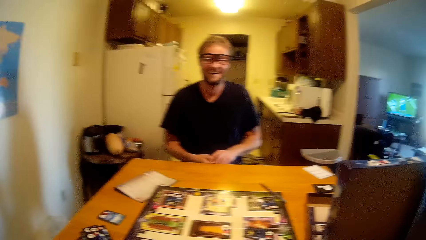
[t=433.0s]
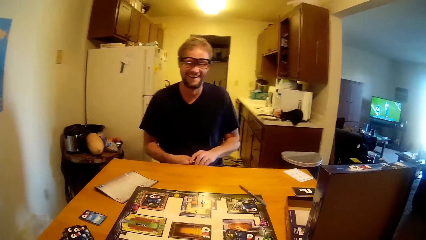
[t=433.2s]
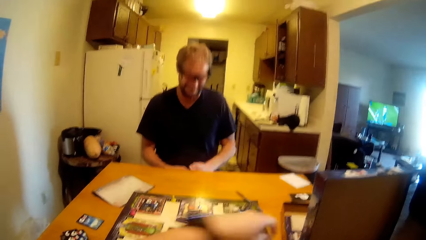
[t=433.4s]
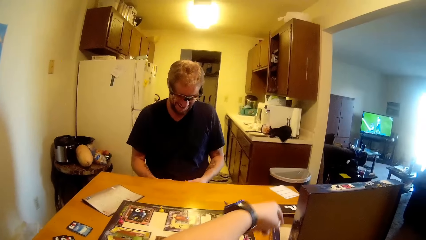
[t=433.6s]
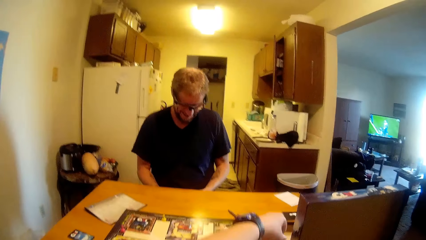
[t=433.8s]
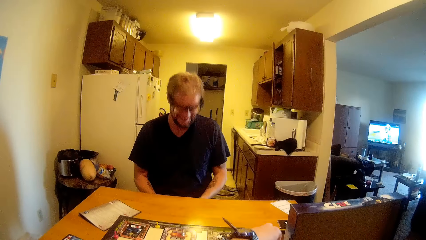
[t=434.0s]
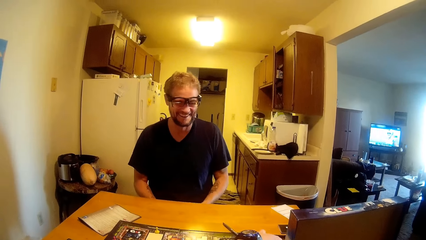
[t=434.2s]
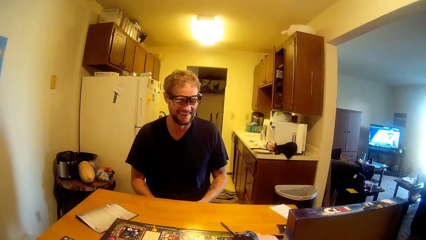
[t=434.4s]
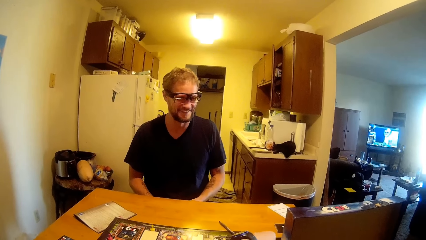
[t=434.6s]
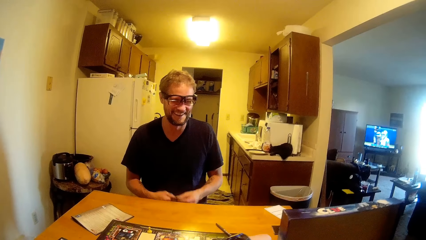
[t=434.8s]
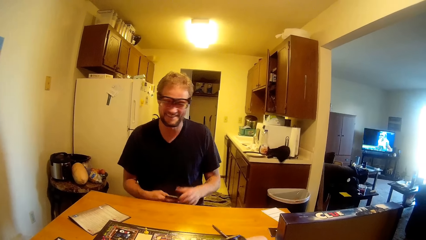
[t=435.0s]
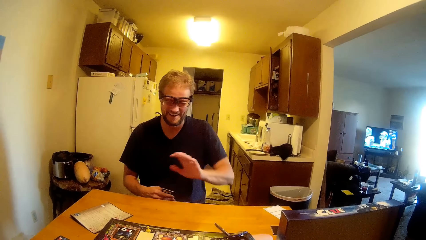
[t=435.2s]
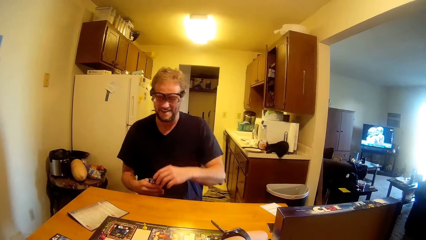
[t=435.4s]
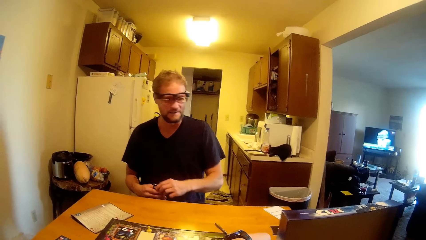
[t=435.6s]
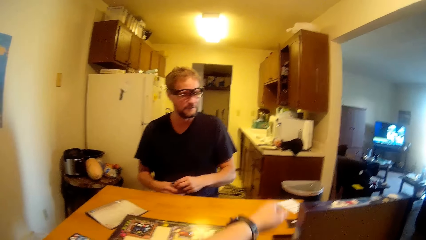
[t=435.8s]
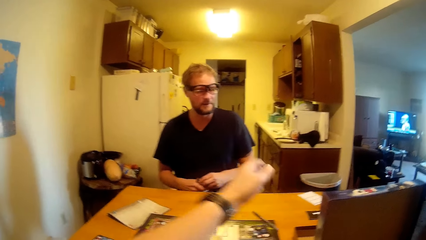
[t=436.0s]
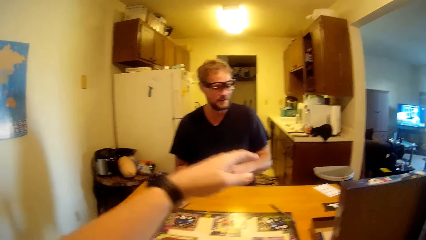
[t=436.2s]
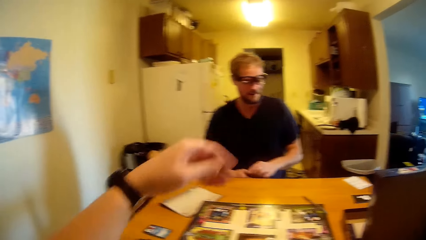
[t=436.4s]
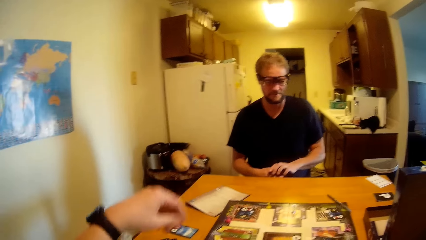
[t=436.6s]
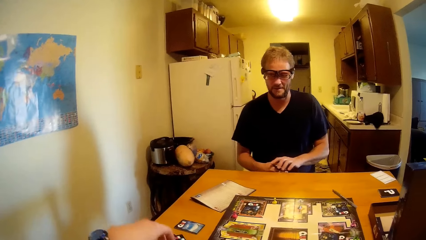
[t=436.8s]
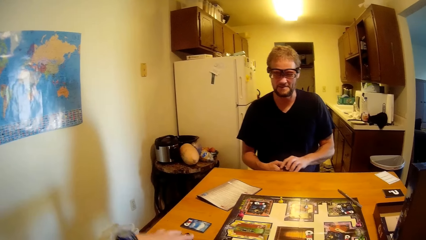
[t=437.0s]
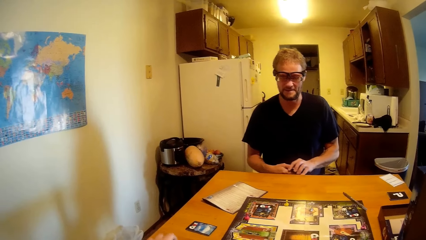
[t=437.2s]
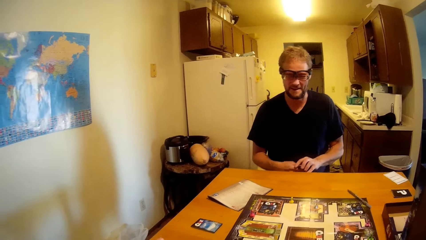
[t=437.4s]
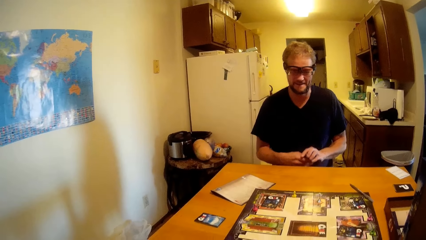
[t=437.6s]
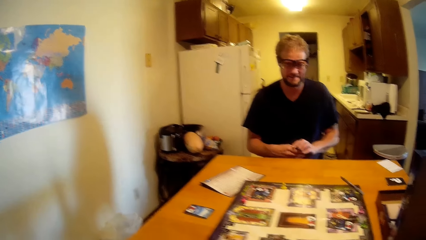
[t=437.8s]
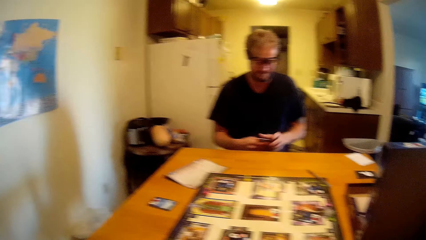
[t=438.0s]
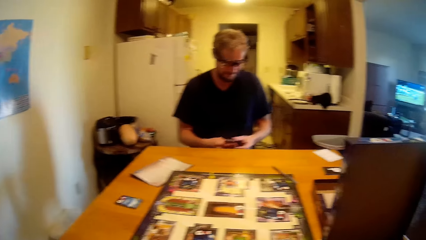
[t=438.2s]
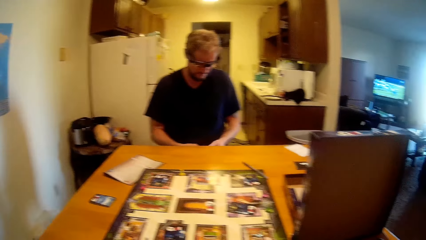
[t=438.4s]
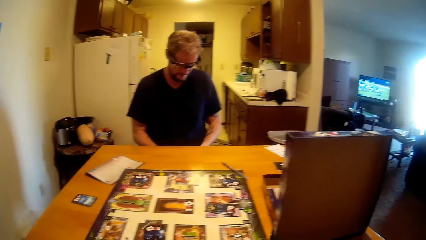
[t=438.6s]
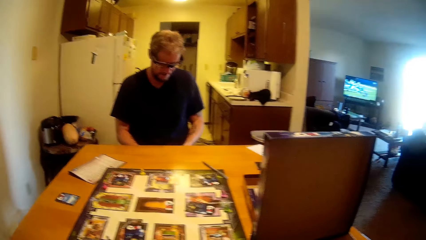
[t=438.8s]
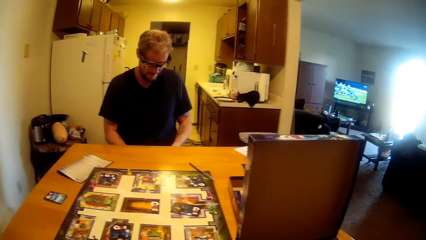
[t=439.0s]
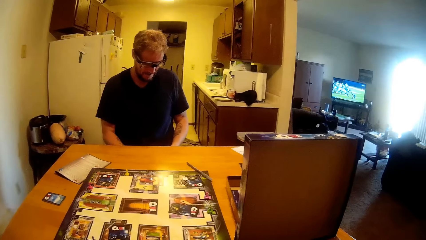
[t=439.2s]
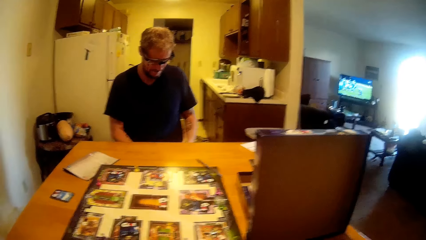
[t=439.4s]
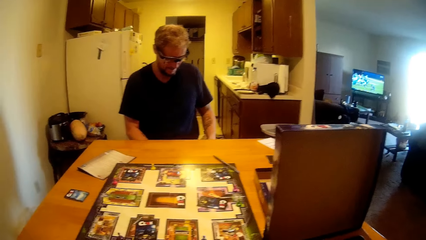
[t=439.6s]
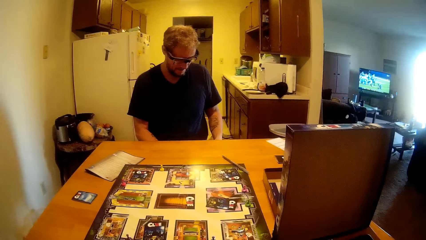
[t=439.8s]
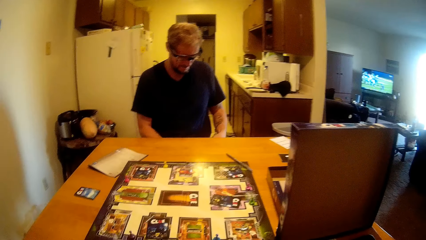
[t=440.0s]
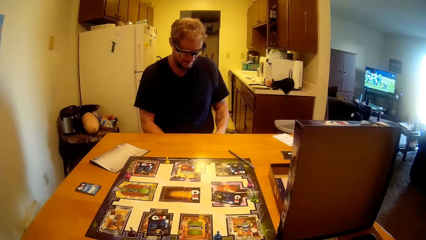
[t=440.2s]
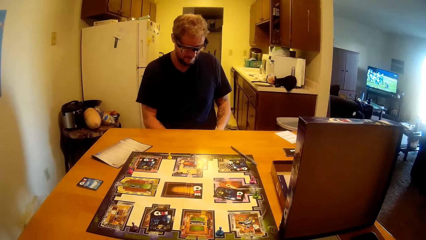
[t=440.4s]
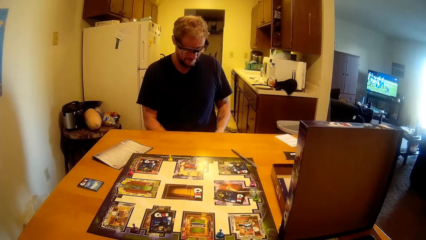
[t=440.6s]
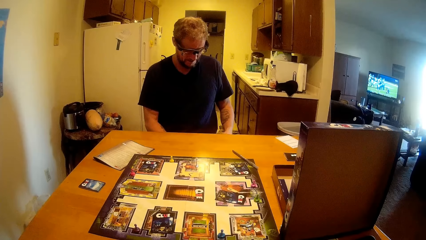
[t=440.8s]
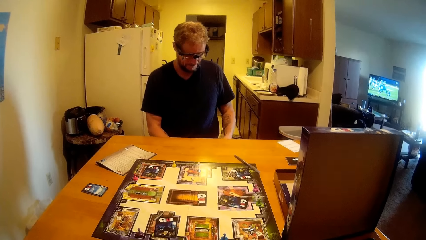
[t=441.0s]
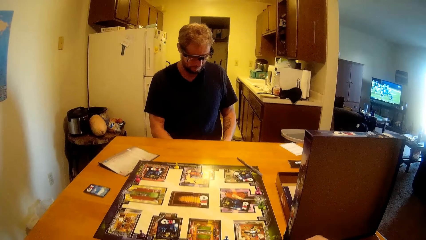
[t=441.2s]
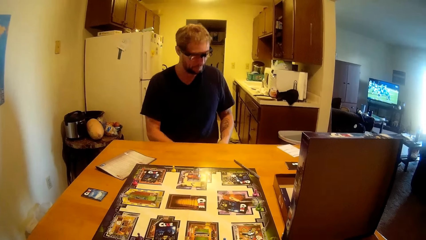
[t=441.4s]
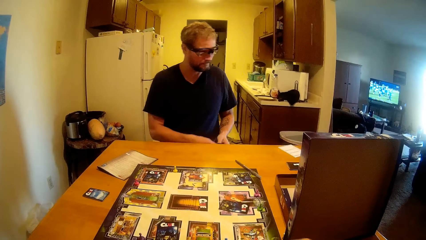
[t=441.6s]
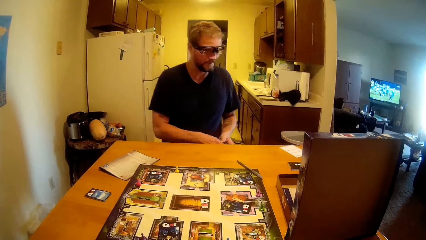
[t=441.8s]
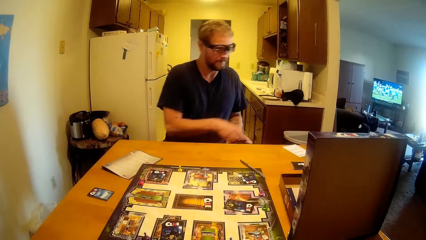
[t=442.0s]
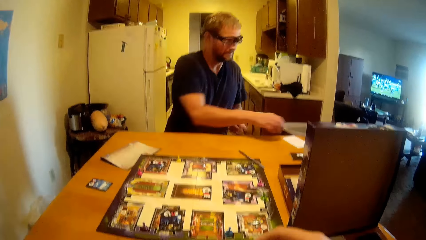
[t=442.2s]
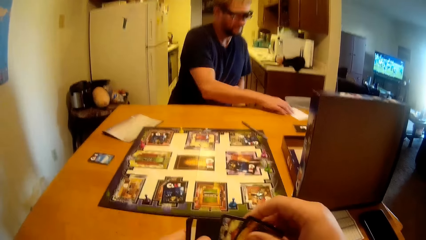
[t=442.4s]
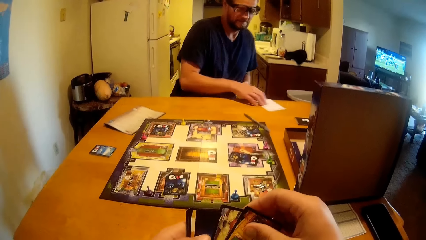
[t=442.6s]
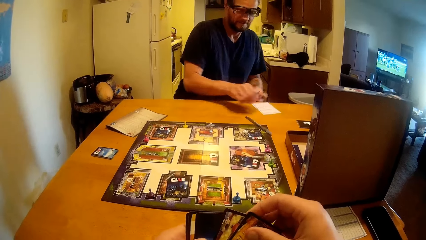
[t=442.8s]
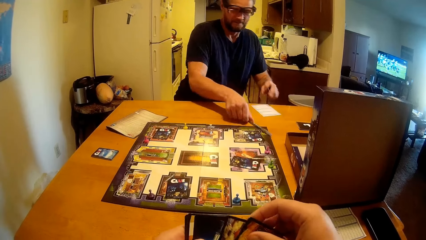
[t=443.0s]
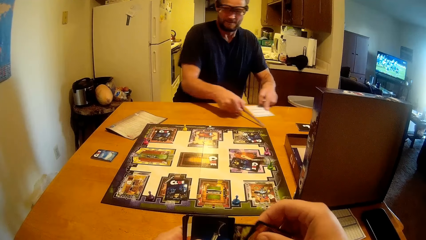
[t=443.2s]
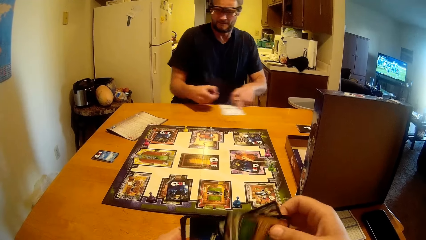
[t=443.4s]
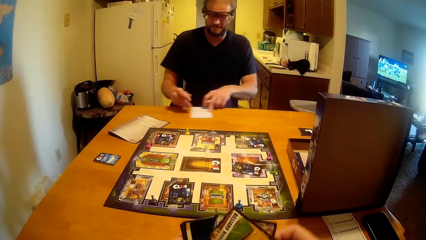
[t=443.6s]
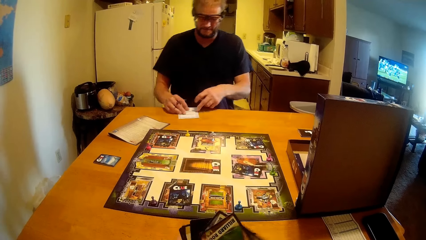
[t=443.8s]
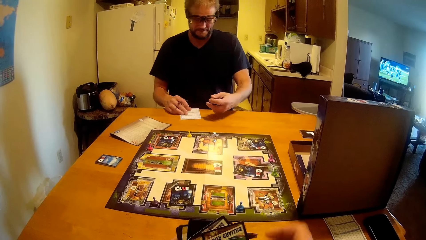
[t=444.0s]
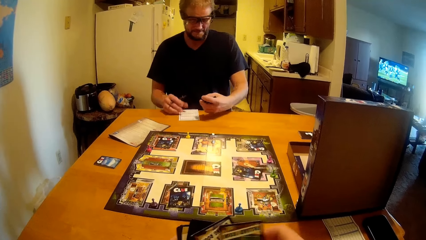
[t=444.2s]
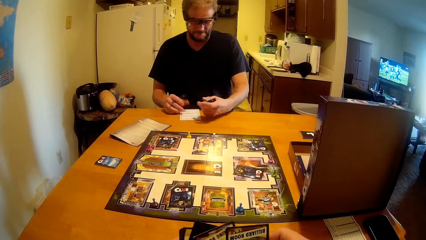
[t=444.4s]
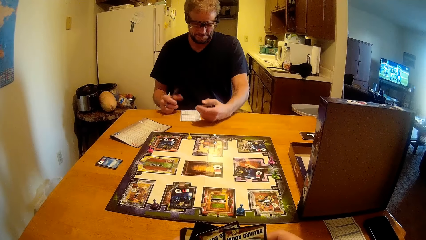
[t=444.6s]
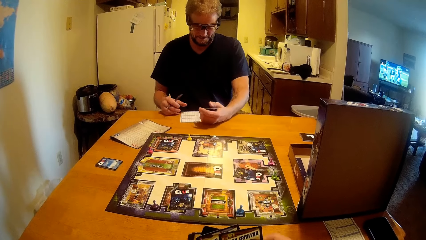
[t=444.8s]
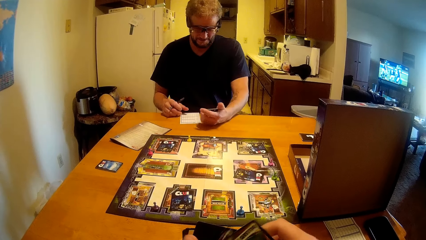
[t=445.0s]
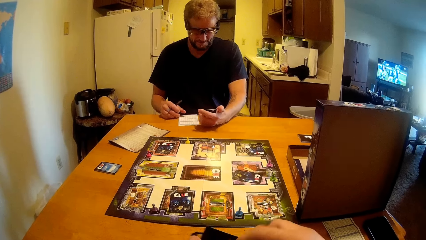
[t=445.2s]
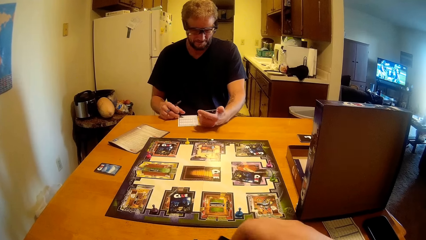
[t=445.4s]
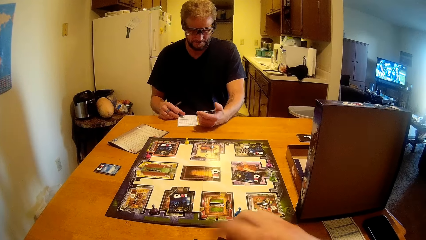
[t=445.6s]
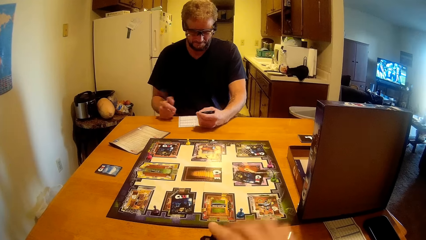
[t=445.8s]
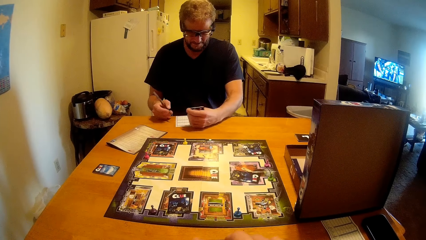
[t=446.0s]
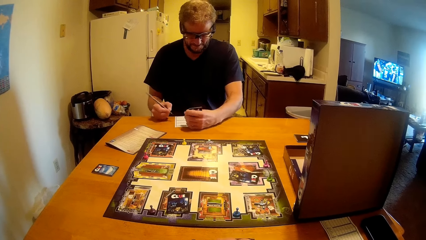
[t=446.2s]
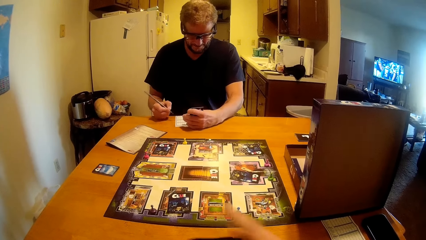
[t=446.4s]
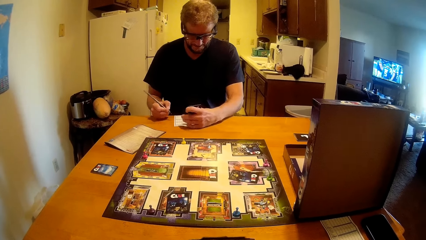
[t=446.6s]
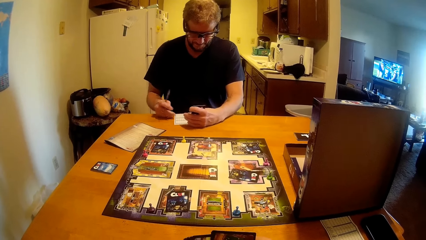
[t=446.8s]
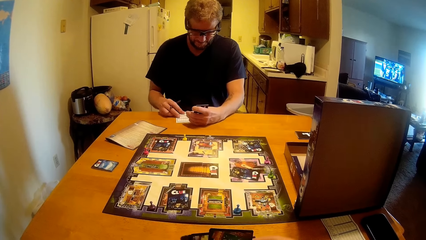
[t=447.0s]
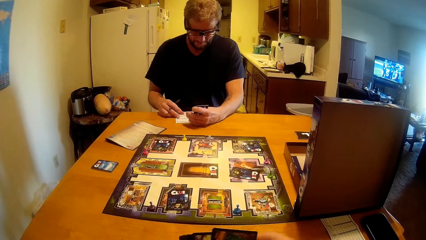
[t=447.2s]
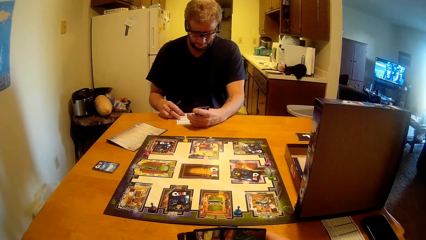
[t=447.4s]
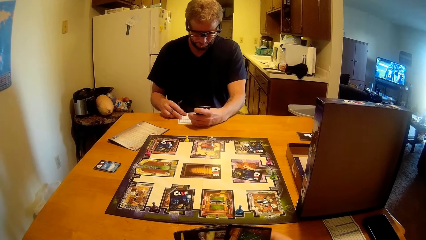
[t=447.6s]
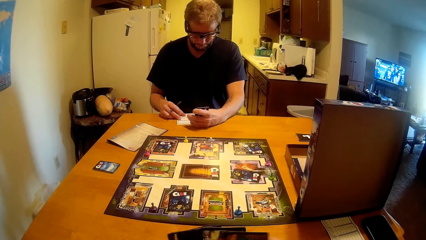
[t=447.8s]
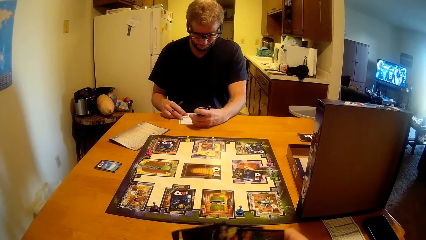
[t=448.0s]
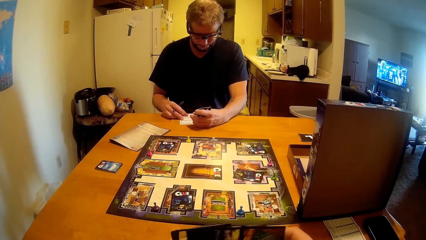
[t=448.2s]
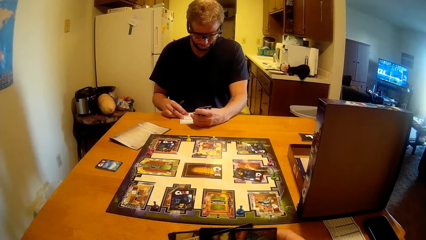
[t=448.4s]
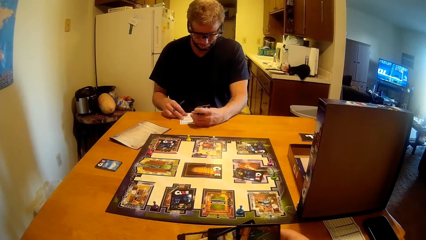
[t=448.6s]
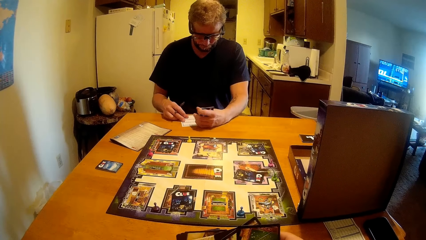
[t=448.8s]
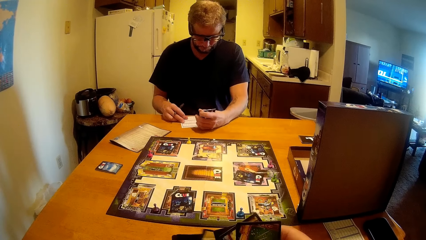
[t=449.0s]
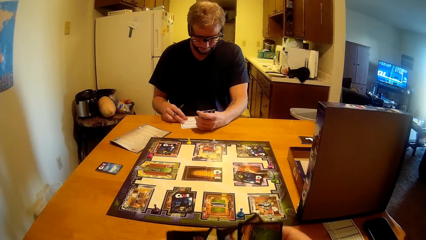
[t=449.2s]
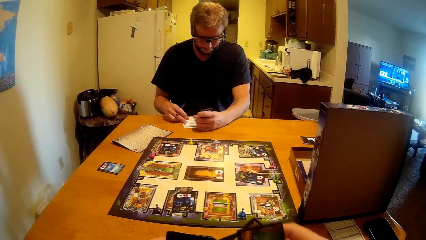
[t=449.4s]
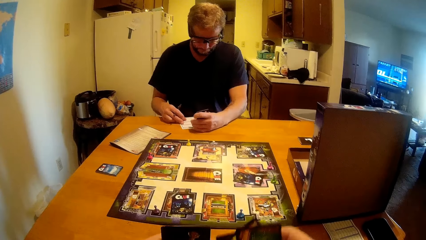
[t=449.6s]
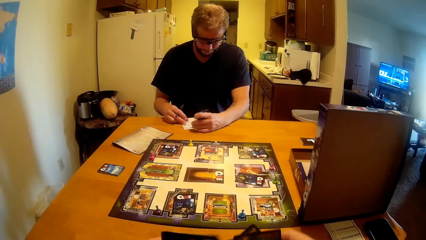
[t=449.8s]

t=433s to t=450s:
A man talks to the camera wearer. The camera wearer talks to the man. She moves her hand. She talks to the man. She arranges cards.
